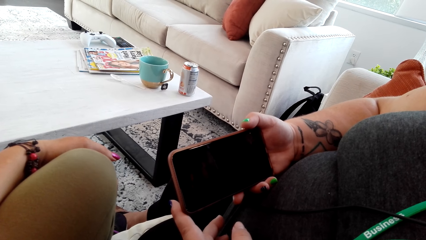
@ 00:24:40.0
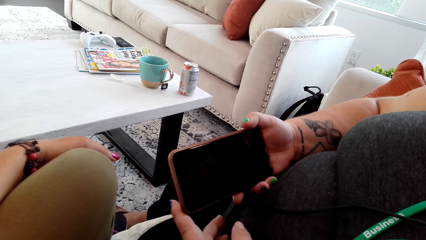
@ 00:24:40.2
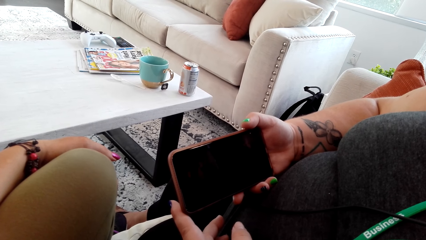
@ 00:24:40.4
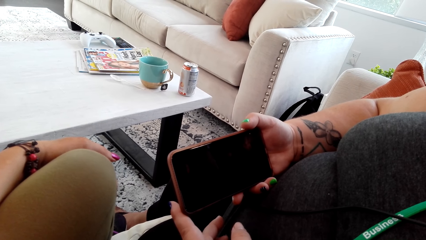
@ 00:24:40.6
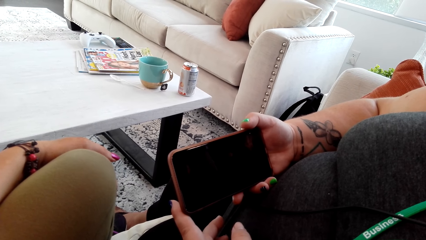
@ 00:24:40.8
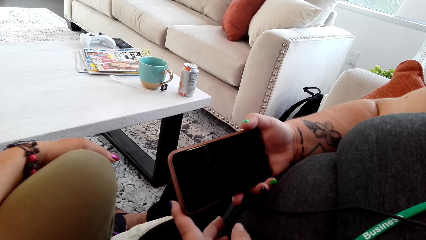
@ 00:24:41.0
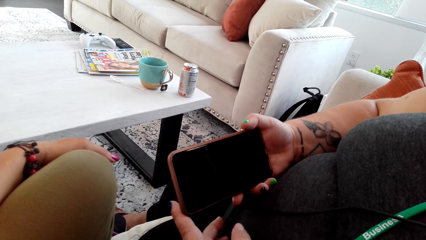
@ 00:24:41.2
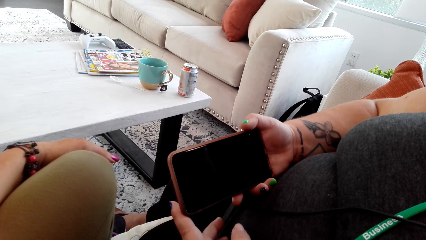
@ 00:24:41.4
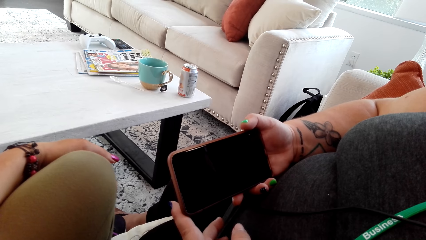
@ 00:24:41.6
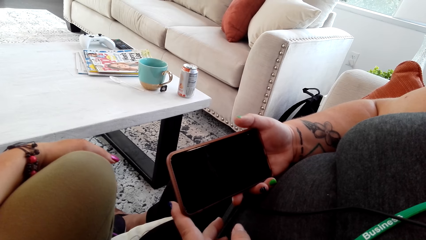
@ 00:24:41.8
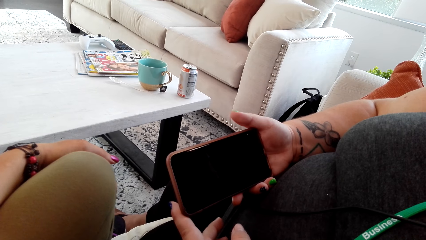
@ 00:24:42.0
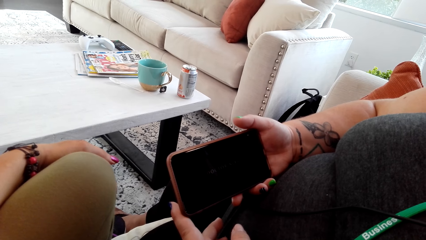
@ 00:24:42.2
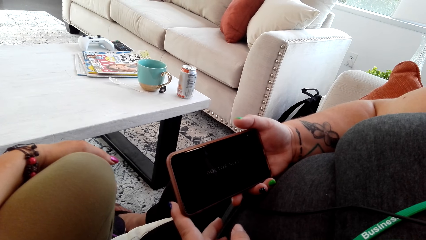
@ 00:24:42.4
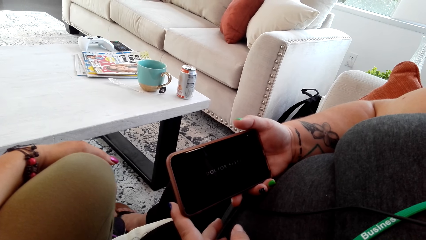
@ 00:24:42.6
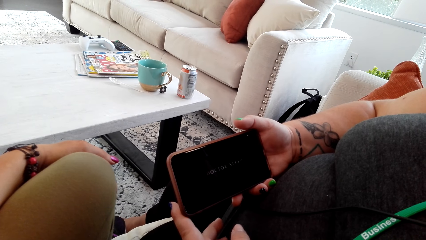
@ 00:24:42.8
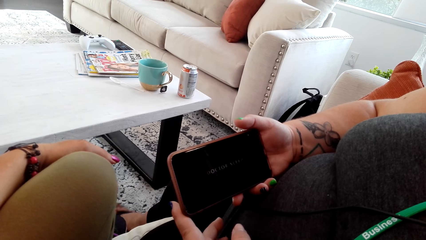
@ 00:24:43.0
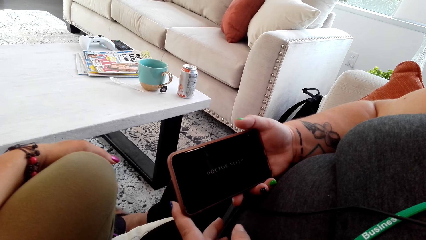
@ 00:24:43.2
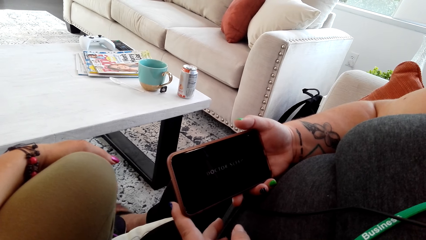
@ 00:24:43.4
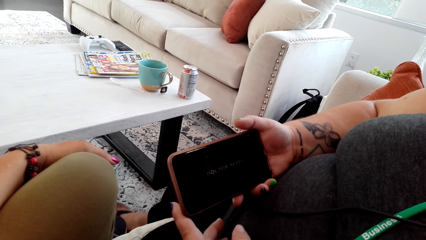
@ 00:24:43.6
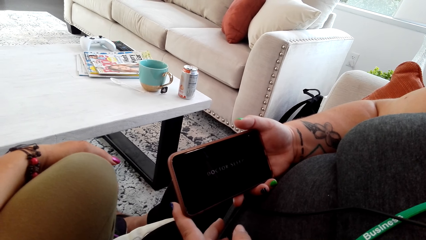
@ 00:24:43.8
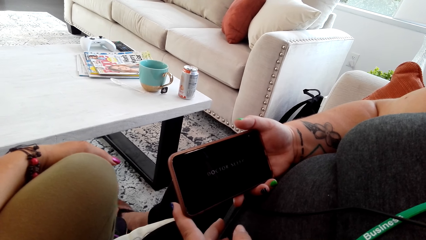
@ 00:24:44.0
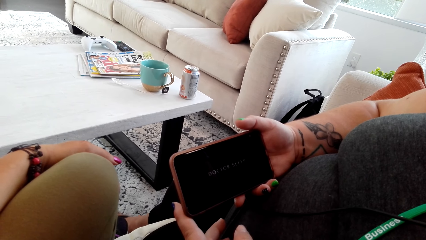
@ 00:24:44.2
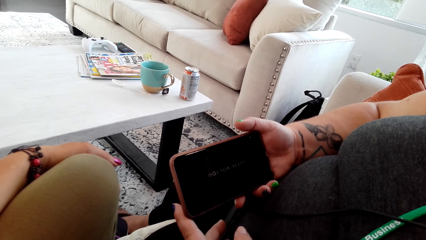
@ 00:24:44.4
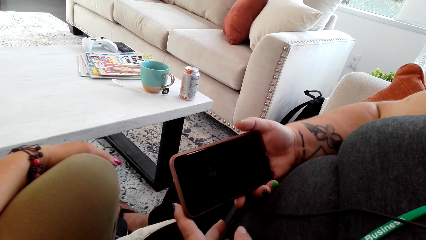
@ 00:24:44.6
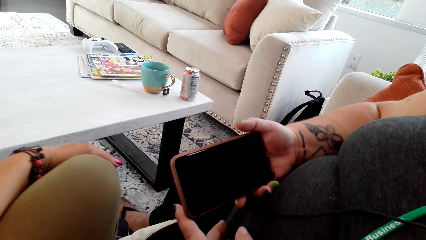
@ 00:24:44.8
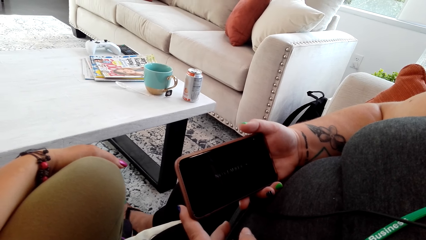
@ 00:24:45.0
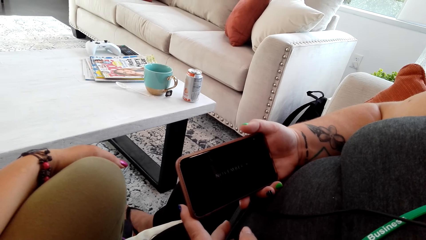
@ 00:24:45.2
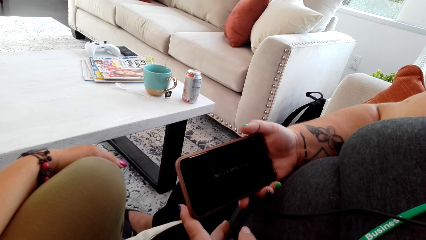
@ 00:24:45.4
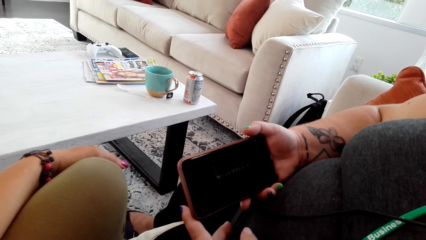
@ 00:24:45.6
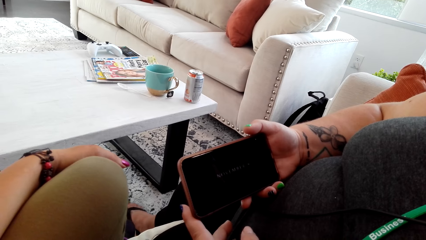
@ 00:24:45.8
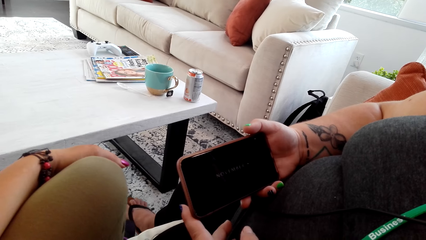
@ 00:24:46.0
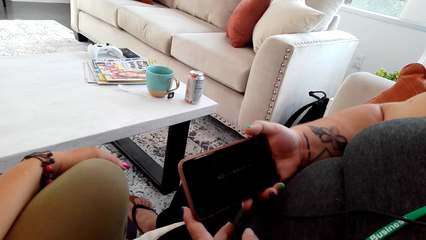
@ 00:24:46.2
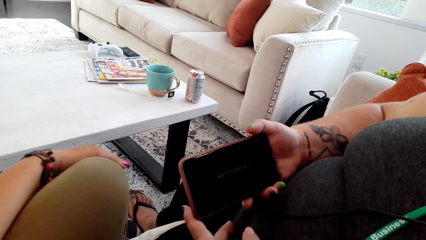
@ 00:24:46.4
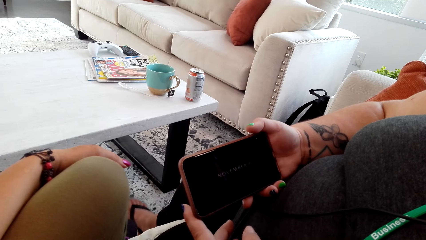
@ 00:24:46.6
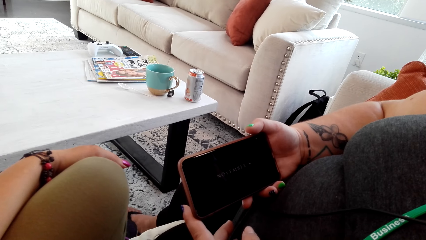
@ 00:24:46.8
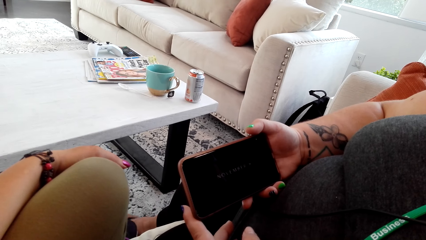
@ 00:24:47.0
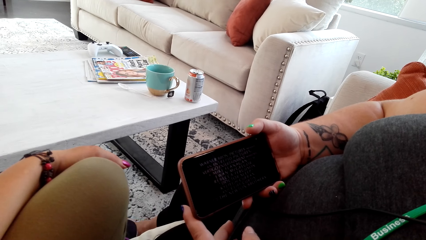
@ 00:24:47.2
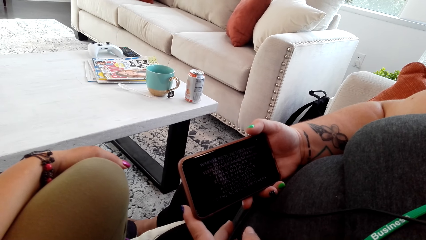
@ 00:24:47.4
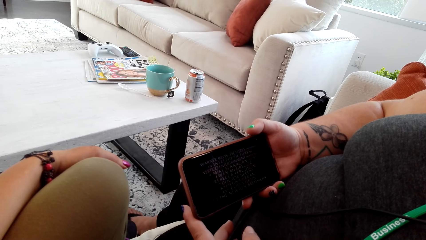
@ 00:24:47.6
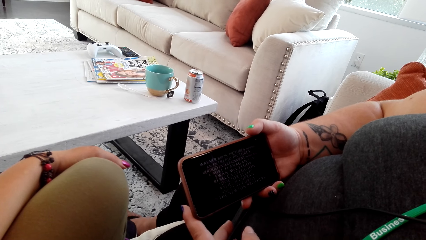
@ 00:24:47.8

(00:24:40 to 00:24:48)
A woman shakes her right leg.

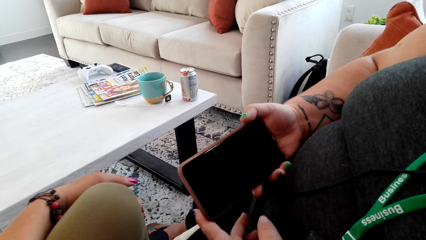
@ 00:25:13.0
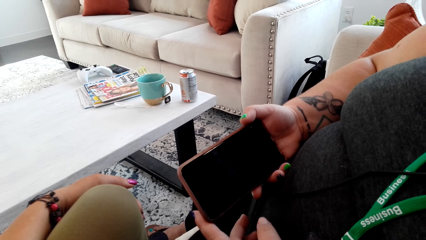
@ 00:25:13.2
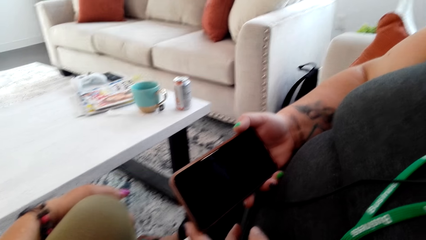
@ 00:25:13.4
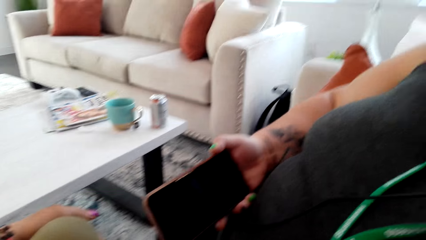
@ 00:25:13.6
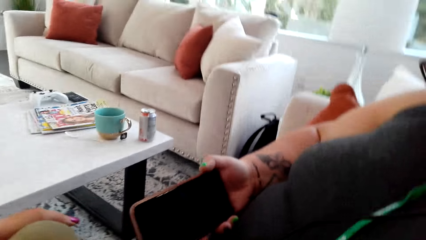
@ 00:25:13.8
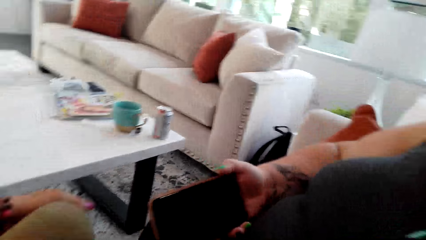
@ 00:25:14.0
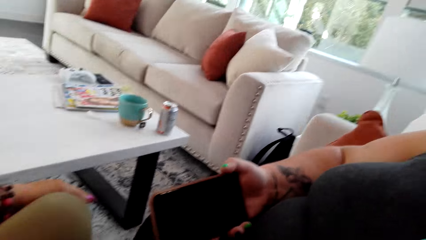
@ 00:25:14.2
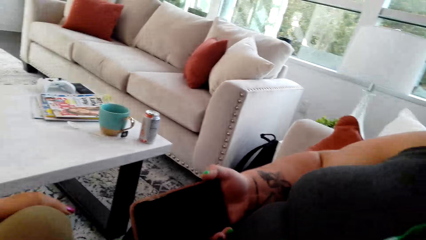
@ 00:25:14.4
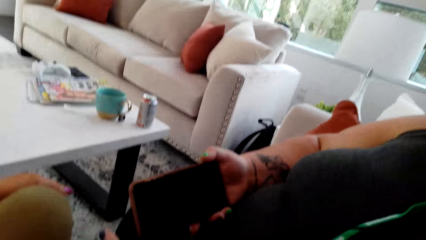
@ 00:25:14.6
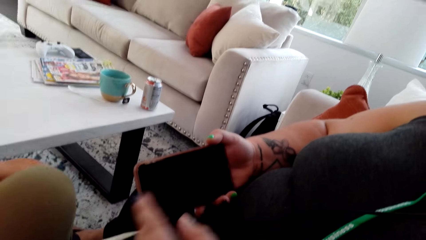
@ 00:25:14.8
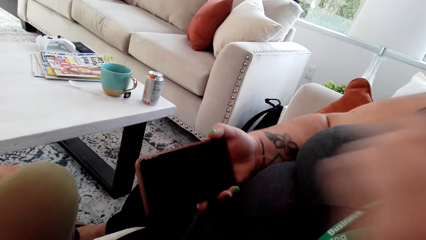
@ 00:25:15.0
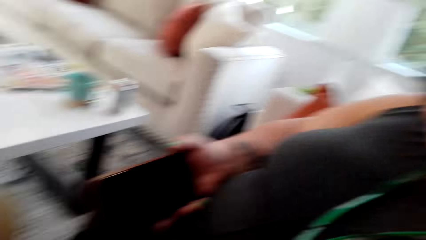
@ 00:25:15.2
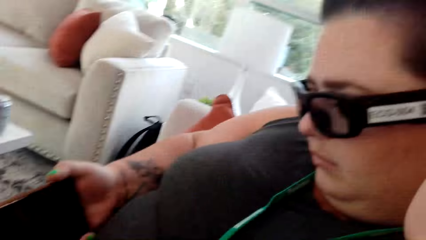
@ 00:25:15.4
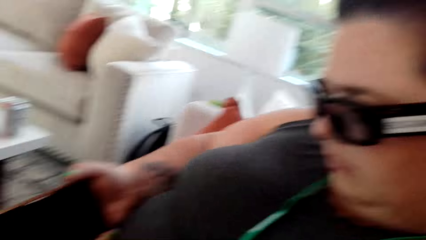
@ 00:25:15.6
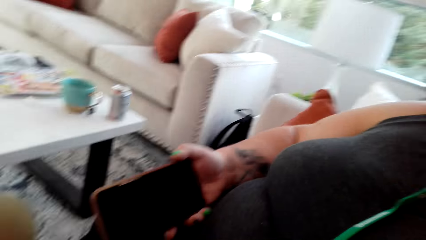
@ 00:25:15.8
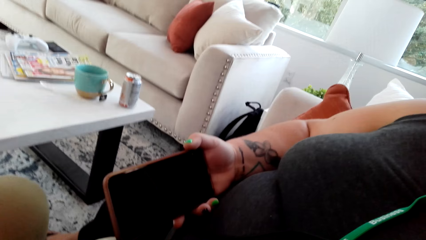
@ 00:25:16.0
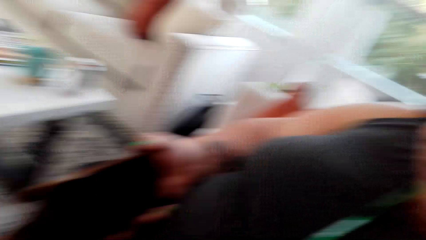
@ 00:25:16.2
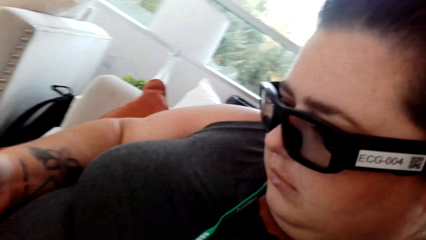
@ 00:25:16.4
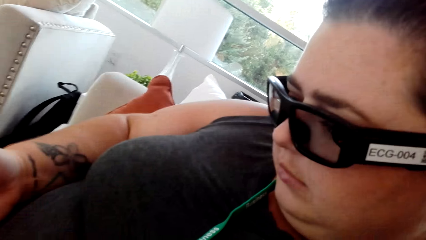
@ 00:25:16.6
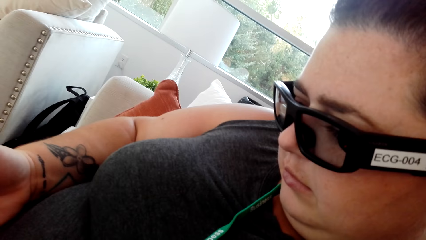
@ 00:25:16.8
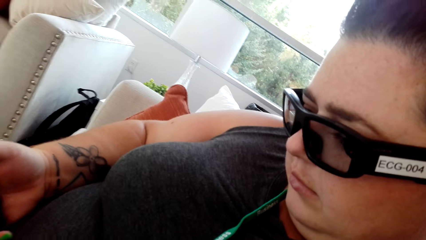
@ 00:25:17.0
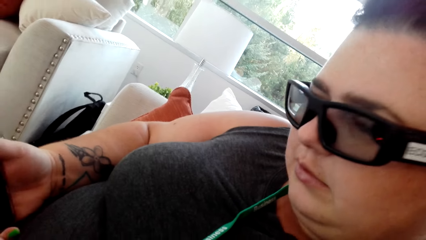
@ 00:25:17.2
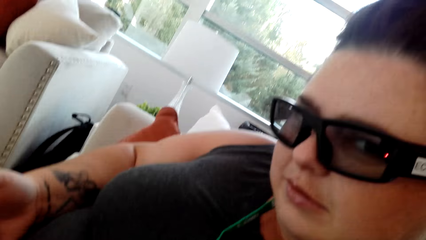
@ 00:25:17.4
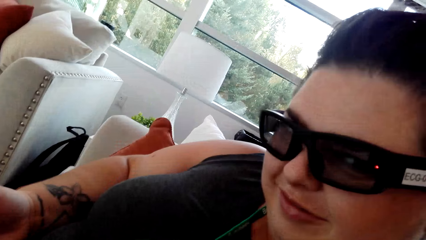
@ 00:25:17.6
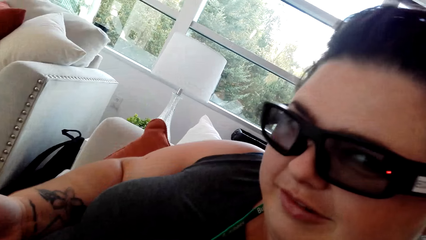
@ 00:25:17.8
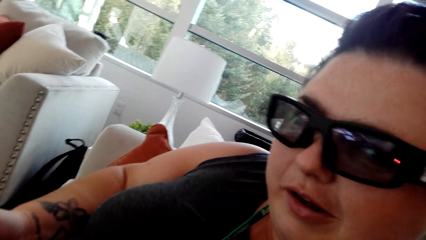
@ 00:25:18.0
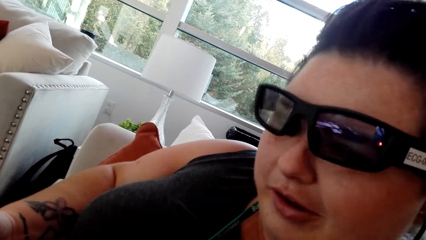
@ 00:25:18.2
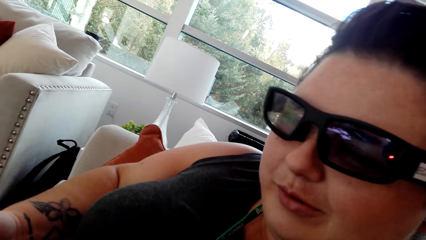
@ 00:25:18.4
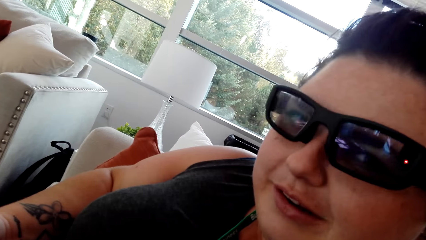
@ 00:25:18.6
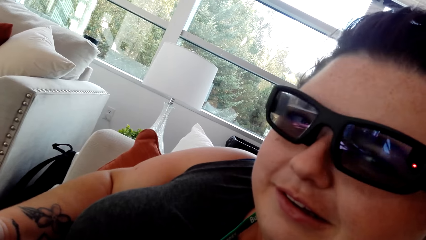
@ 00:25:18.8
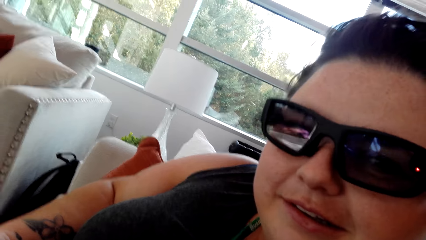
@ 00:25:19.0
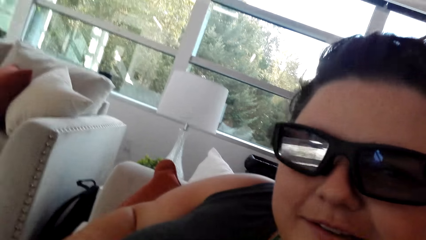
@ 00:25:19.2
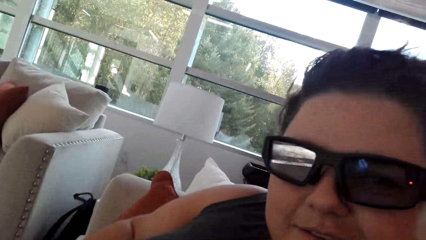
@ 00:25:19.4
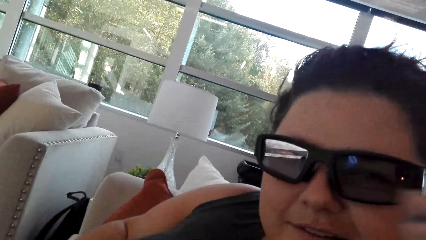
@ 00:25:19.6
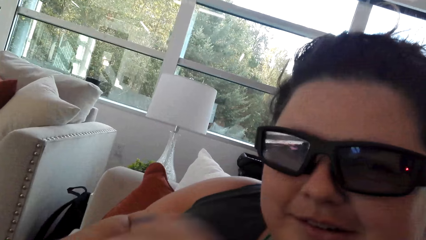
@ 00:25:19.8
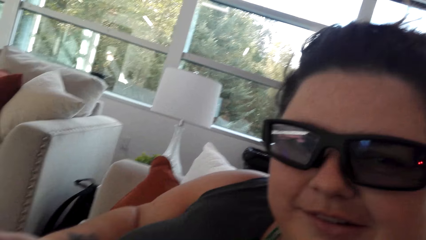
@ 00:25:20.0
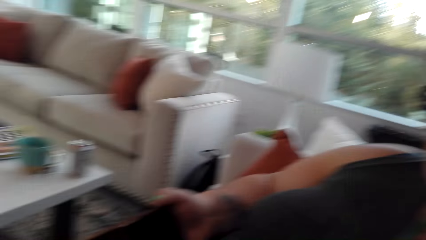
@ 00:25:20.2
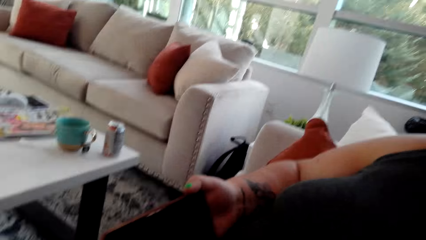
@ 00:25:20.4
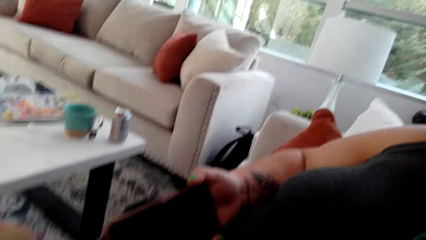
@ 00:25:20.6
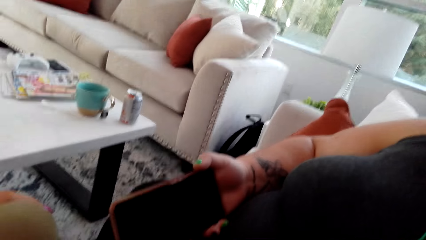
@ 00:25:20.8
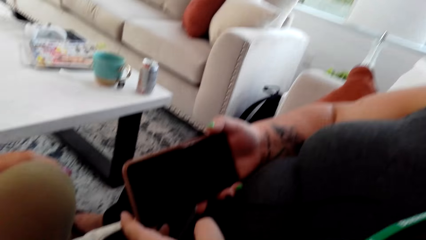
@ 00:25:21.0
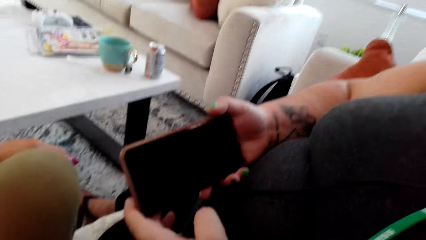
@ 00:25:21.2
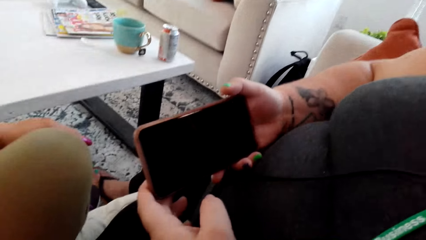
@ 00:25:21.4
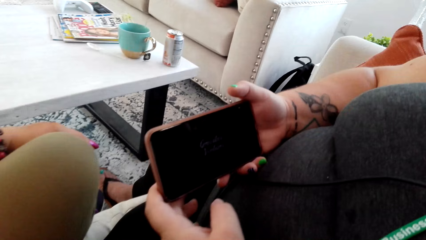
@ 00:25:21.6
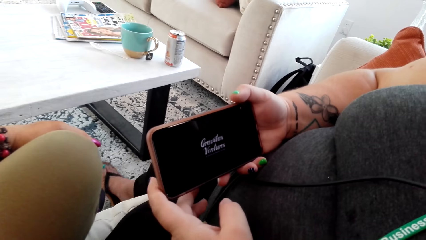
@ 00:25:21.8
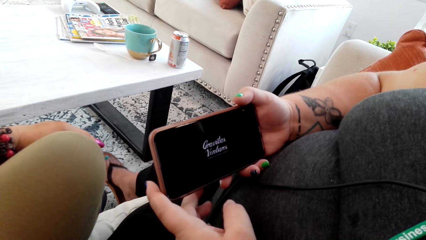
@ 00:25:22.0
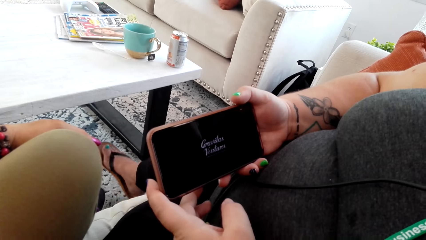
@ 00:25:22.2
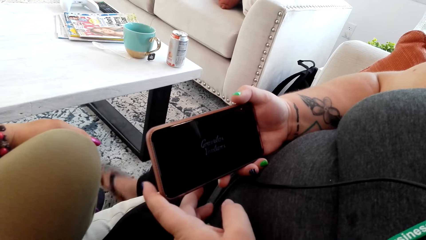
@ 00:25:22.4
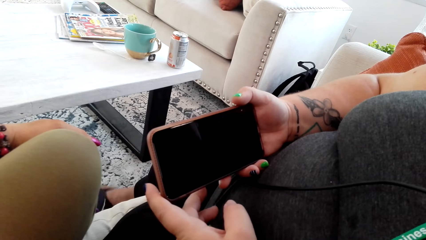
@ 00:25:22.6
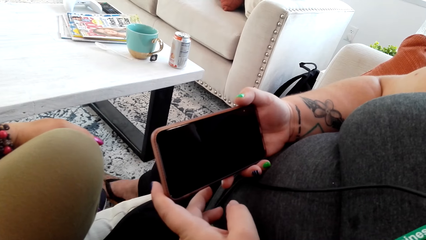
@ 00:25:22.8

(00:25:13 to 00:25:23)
A woman stretches her hand. The woman talks to the camera wearer. The woman adjusts her camera.
